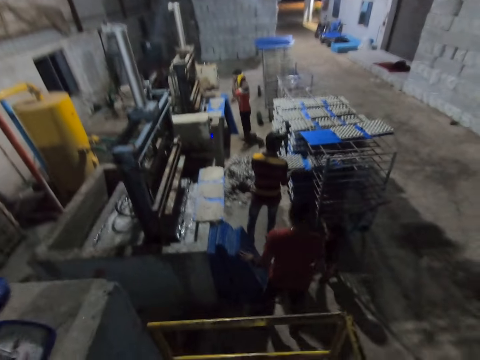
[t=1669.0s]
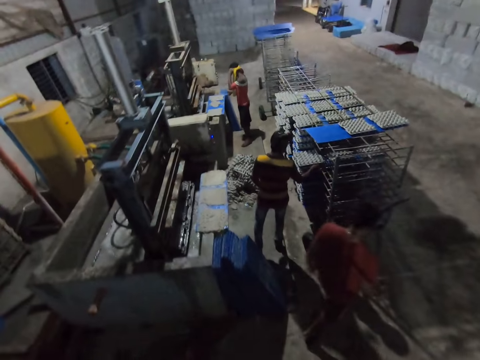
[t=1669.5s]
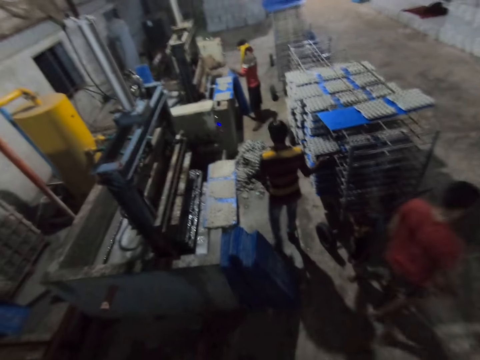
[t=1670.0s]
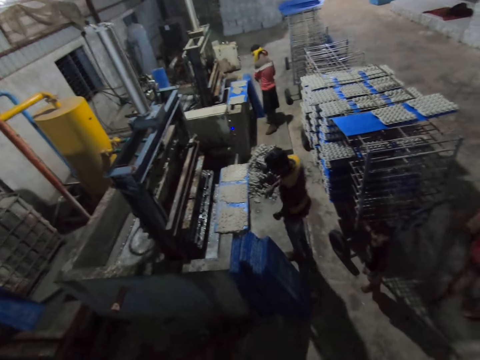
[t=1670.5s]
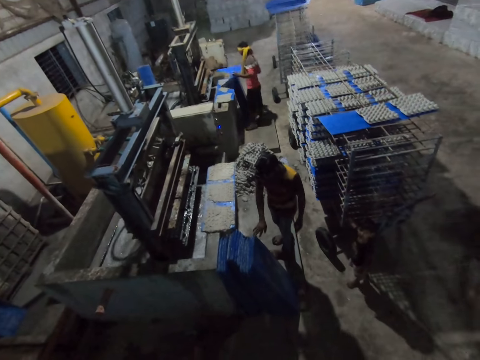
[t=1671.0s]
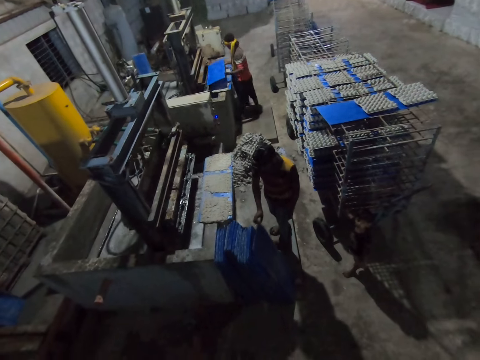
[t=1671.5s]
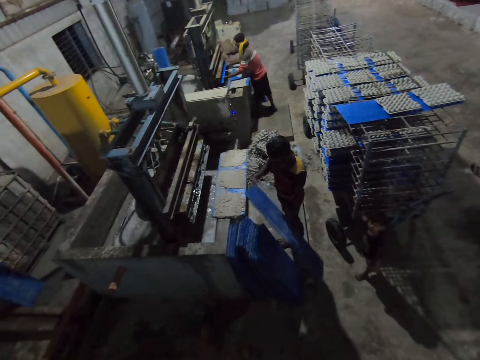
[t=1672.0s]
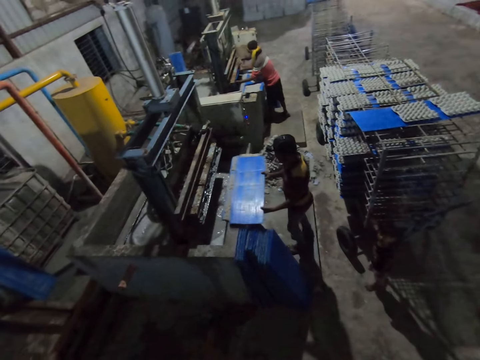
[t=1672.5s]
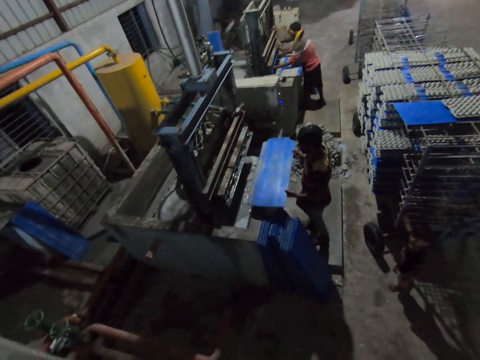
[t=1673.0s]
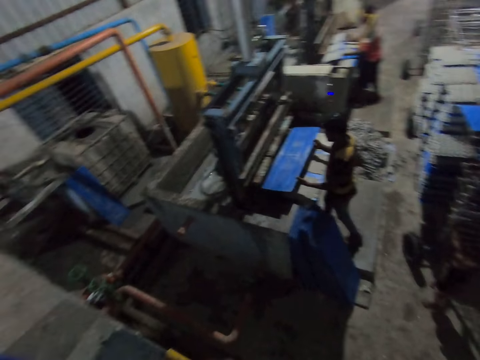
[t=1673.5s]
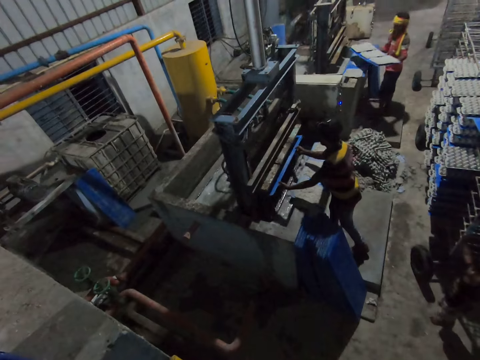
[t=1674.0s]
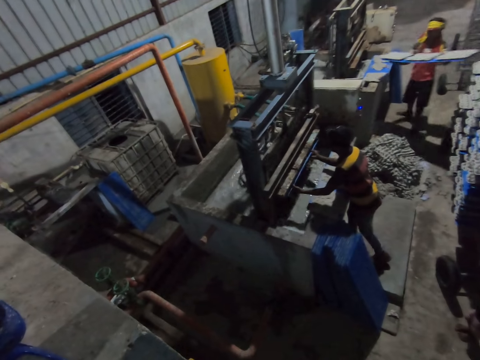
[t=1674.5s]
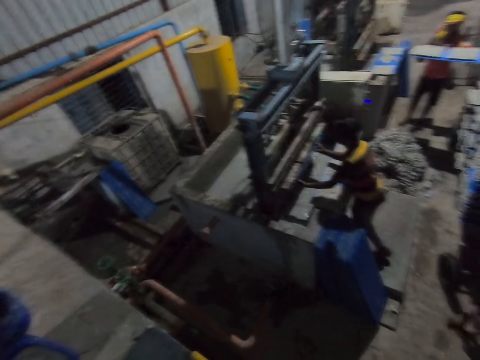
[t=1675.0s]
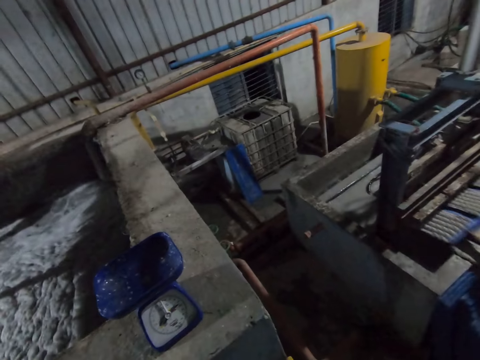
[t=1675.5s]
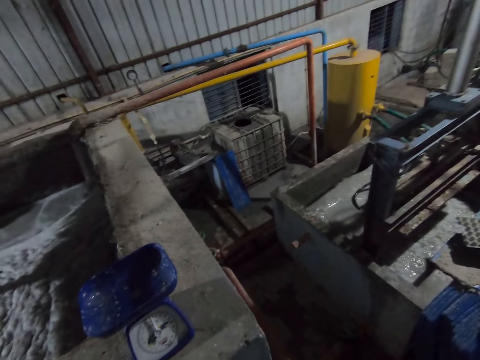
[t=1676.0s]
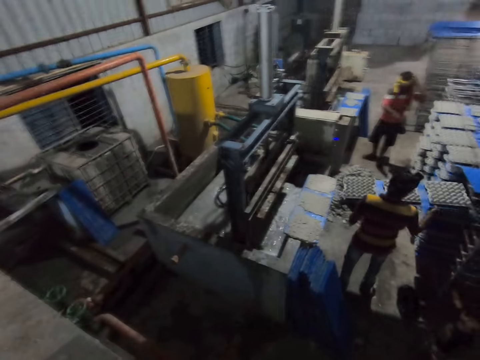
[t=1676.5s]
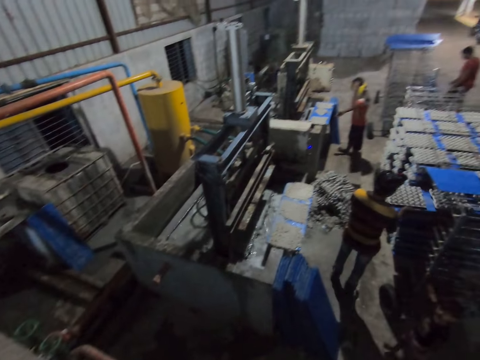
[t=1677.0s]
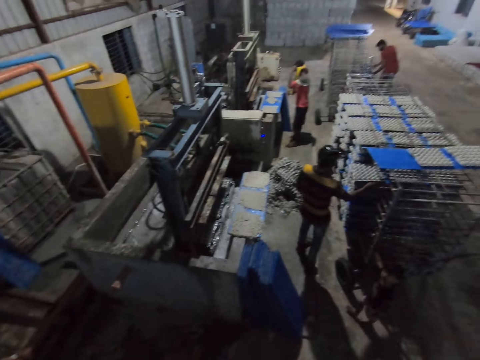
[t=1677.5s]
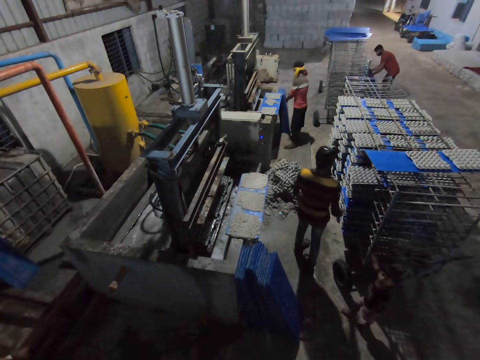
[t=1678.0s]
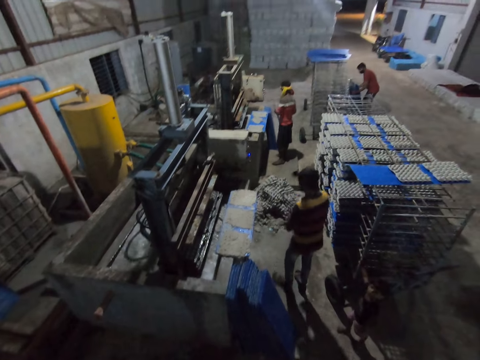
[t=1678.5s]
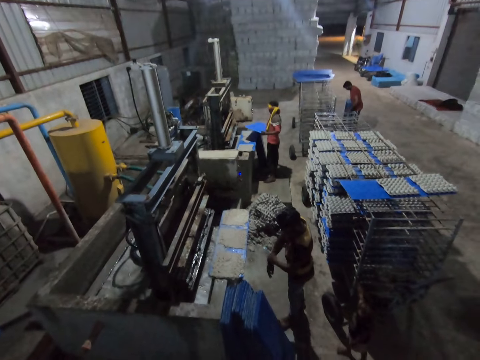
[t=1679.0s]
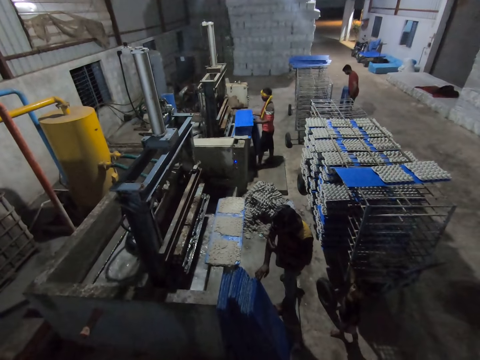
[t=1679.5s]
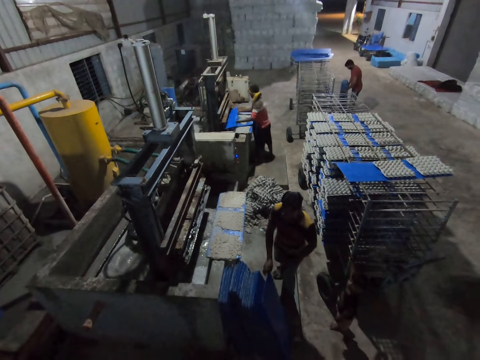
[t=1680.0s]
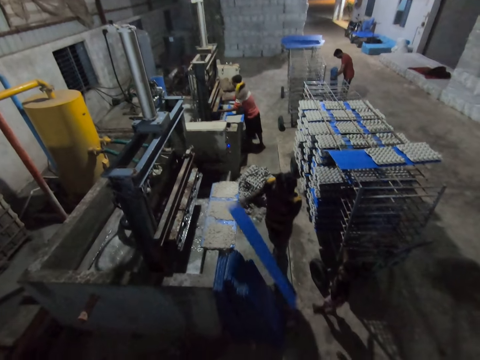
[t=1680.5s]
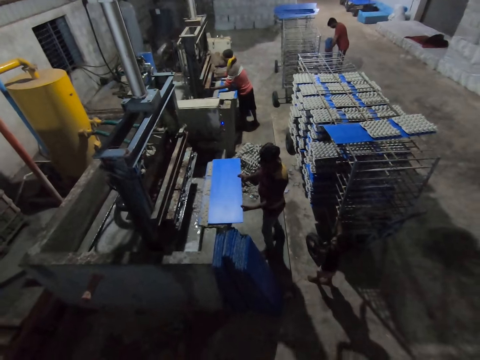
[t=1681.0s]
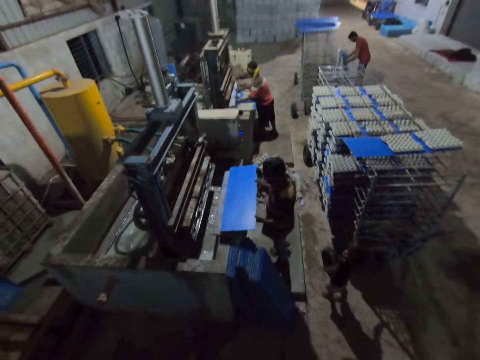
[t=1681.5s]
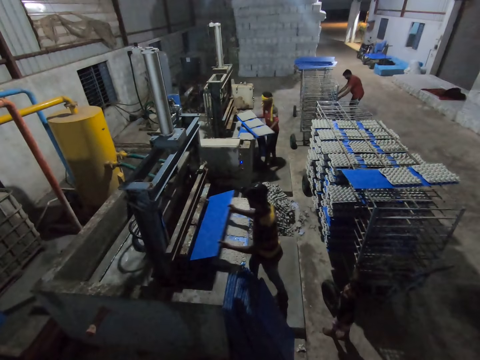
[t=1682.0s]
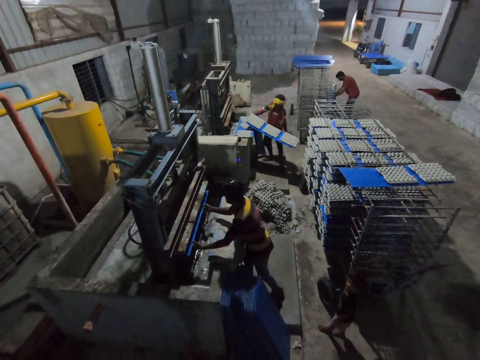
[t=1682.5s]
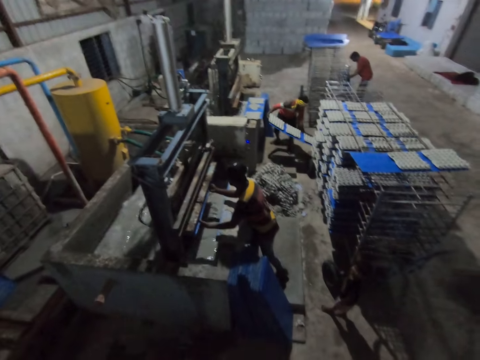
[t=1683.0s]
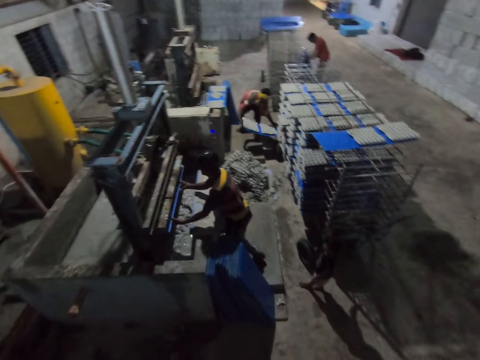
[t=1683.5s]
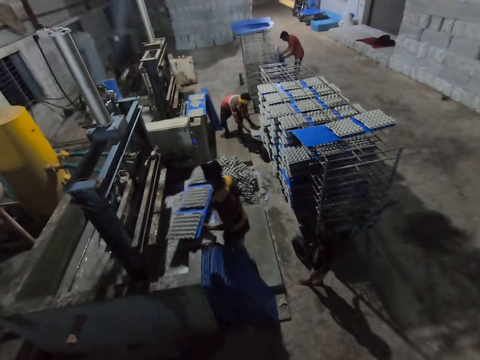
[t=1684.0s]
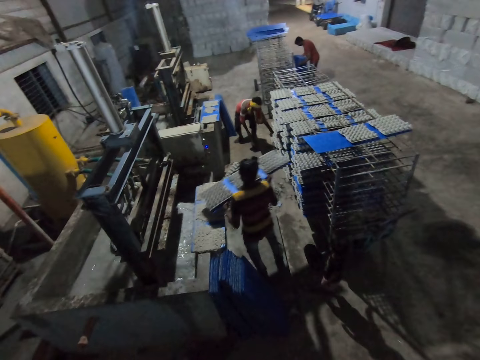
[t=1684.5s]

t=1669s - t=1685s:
A man puts the board with the egg crate in the shelf with both hands. The camera wearer looks around. Another man puts a board into the egg crate making machine with both hands. The first man picks up a board from the ground with his right hand. The other man puts a board into the egg crate making machine with both hands. The first man puts the board into the egg crate making machine with both hands. The other man puts the board with the egg crate in the shelf with both hands. The first man puts the board with the egg crate in the shelf with both hands. He holds his left hand with his right hand, and picks up a board from the ground with his right hand. The other man puts a board into the egg crate making machine with both hands. The first man puts a board into the egg crate making machine with both hands. The other man puts the board with the egg crate in the shelf with both hands.

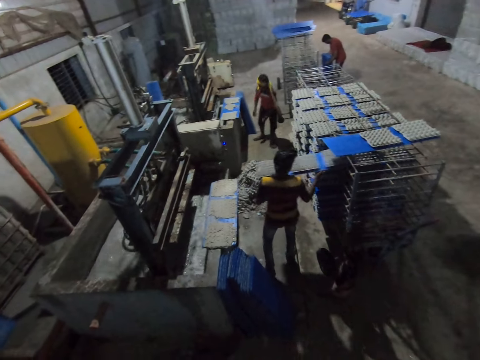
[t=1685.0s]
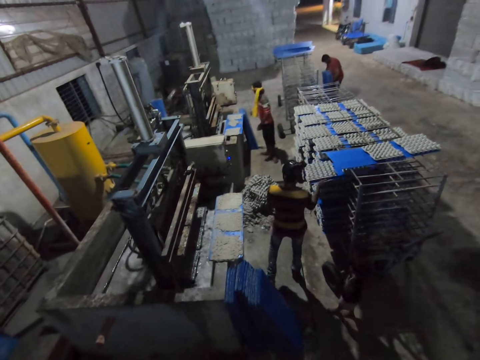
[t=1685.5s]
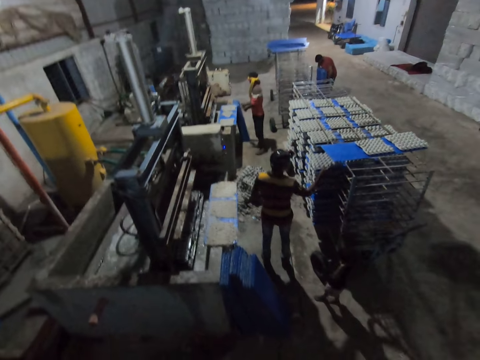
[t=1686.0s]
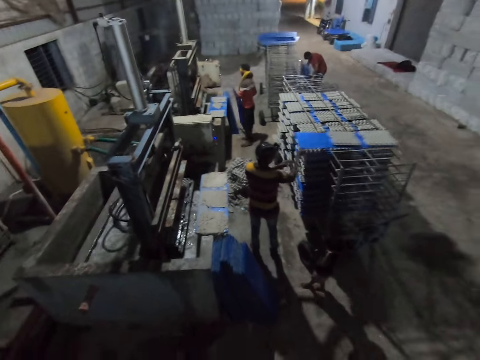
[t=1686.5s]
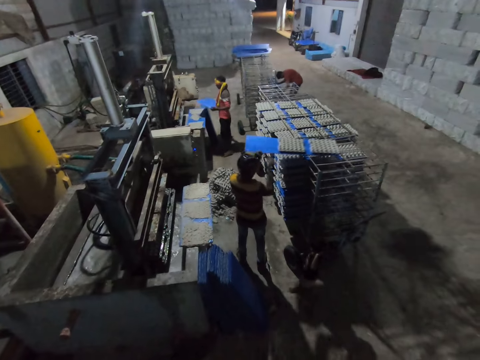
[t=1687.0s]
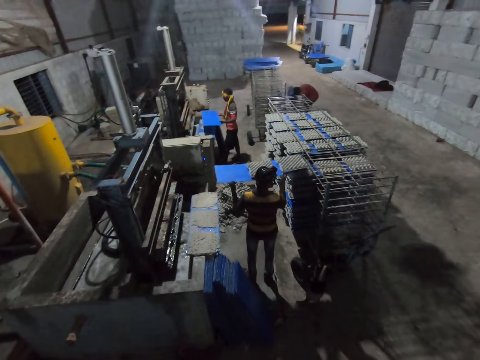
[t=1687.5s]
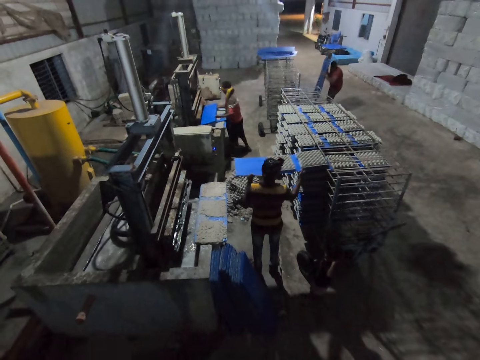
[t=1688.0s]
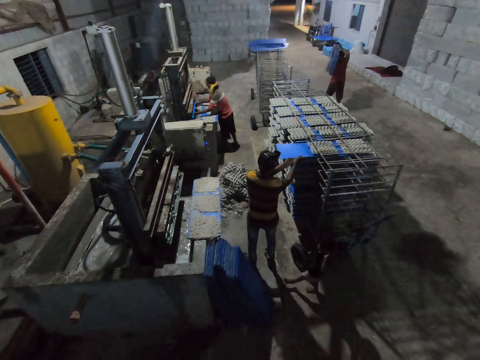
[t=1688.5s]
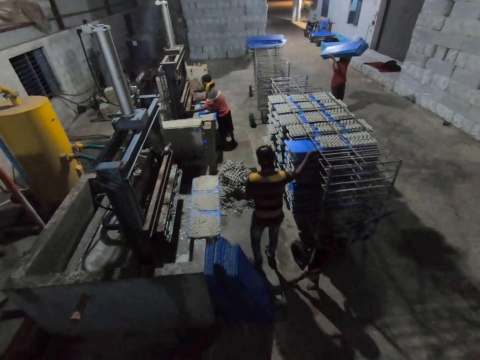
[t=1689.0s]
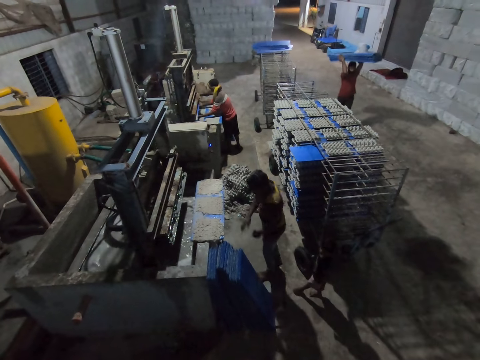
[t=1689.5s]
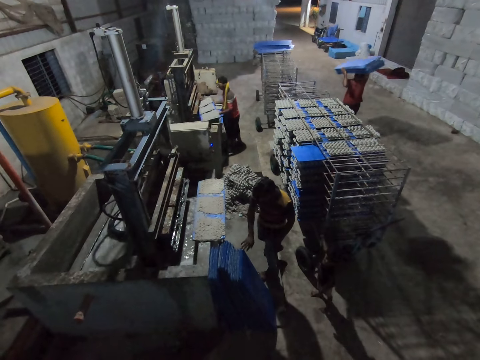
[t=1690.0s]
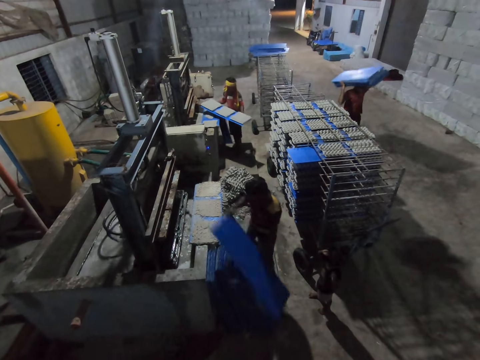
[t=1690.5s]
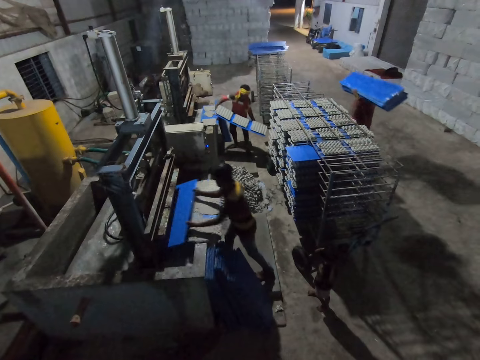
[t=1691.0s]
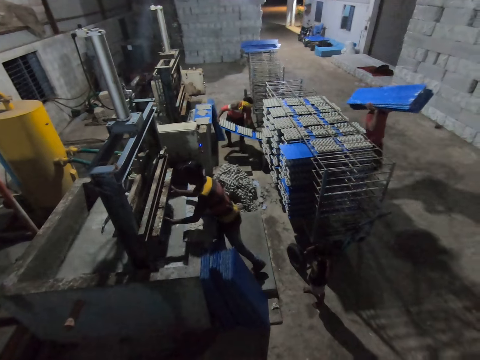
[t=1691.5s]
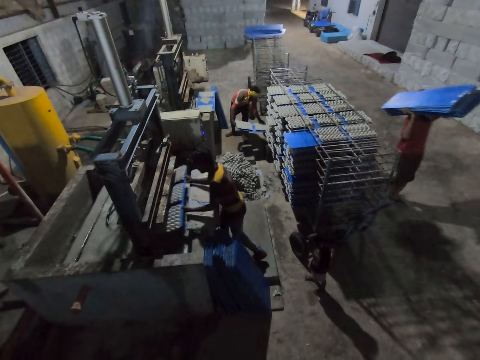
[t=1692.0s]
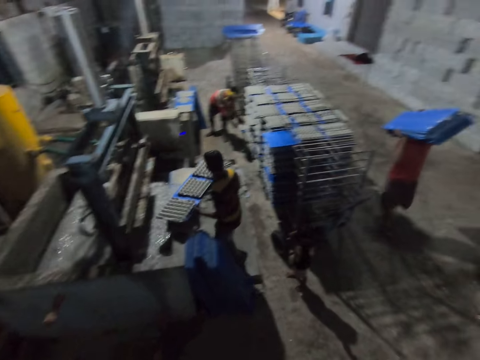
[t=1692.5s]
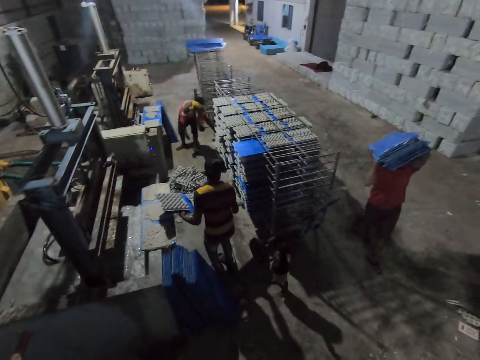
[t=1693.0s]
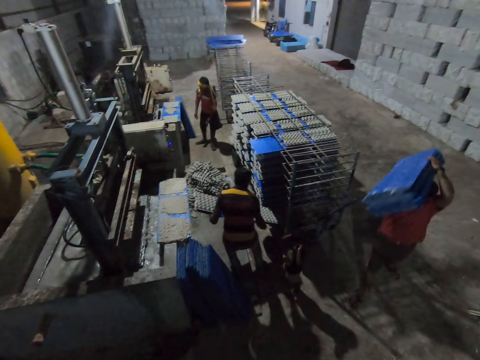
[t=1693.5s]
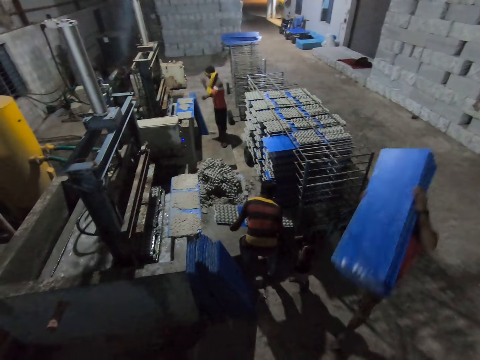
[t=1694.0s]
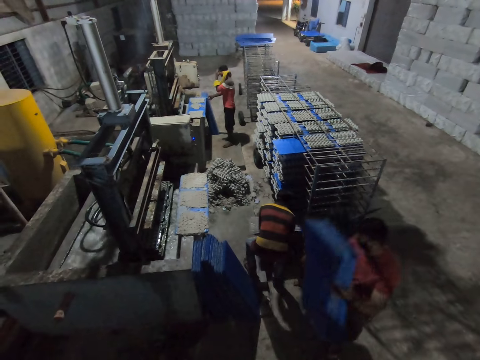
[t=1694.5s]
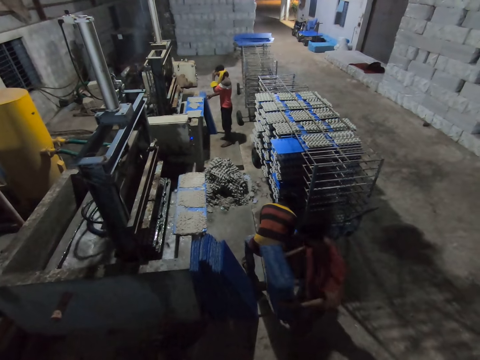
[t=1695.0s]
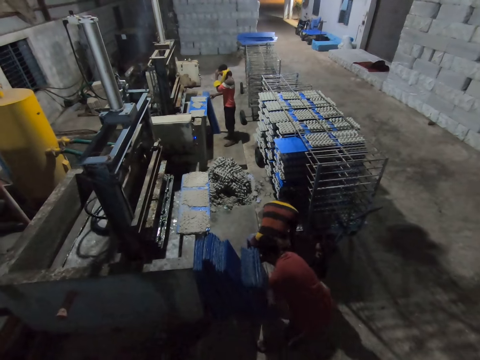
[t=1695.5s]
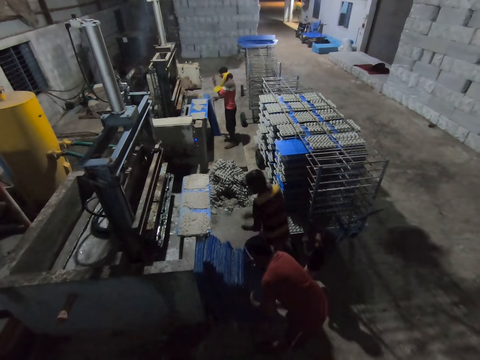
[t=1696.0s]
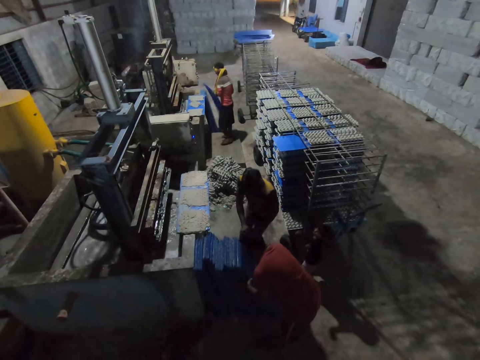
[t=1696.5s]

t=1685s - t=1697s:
A man puts the board with the egg crate in the shelf with both hands. Another man rearranges a board with egg crate in the shelf with both hands. Another man carries boards from the ground with both hands. The second man puts a board into the egg crate making machine with both hands. The first man picks up a board from the ground with his right hand. He rearranges a board with egg crate in the shelf with both hands. He rearranges the board again. The third man drops the boards on the ground with both hands.
